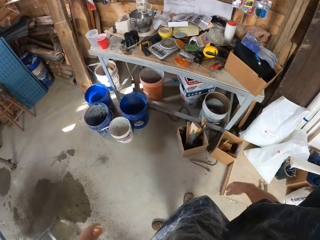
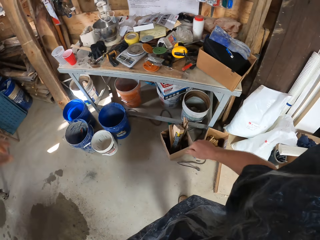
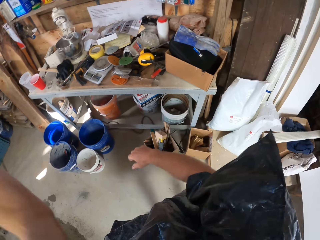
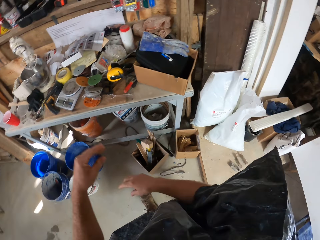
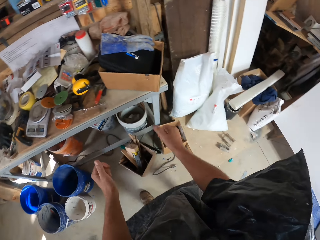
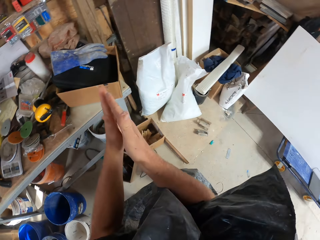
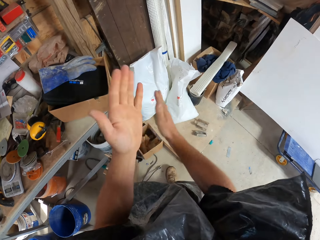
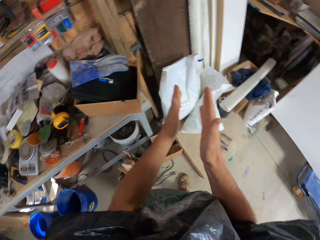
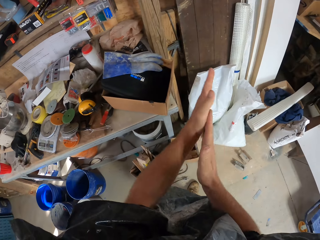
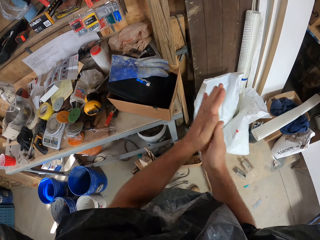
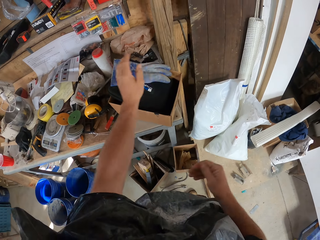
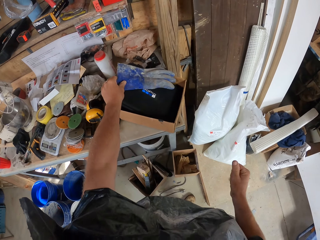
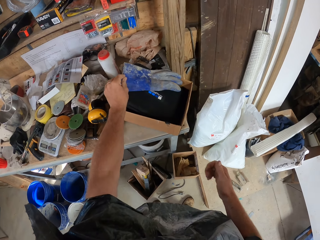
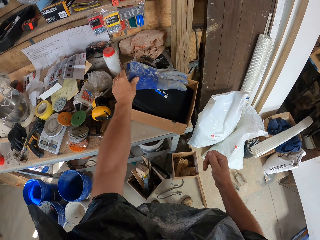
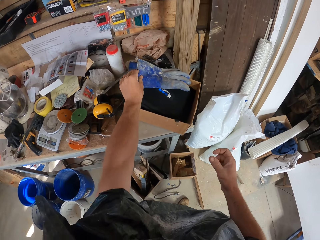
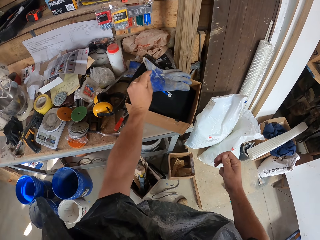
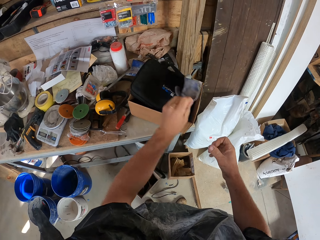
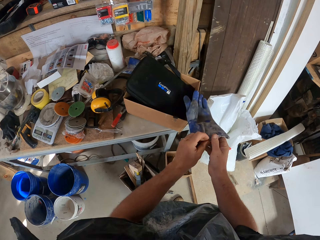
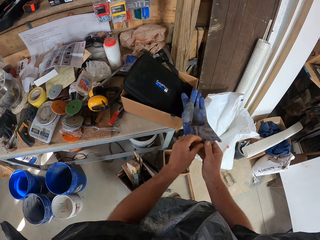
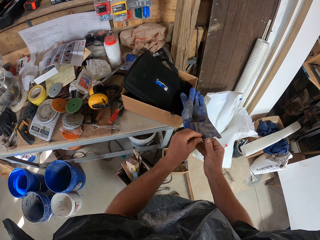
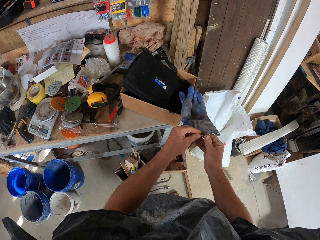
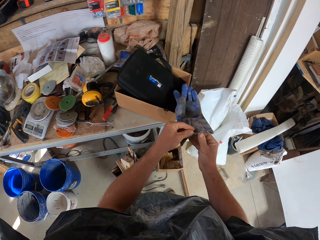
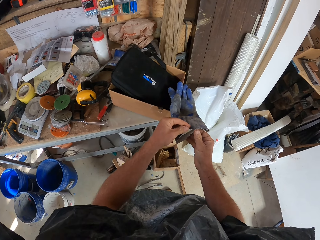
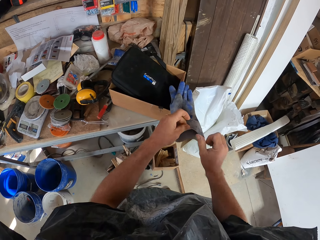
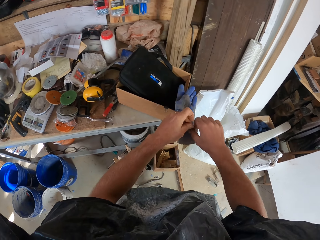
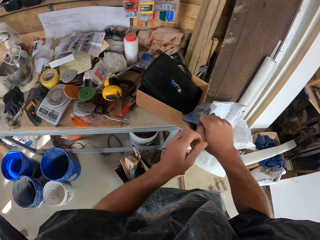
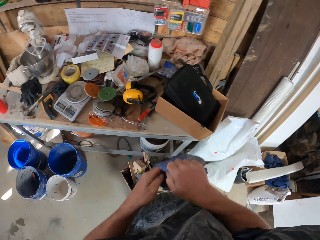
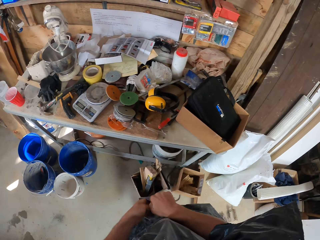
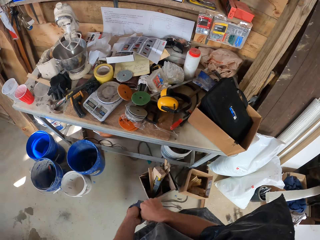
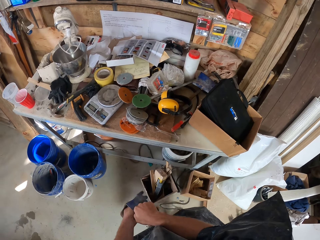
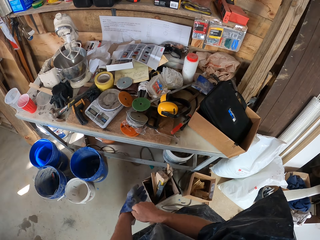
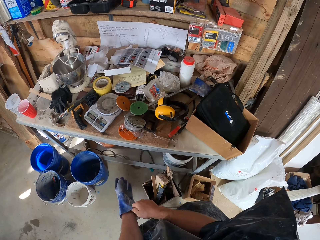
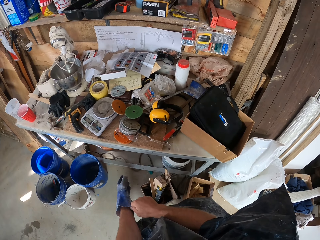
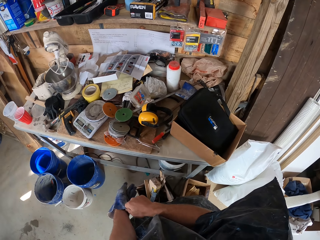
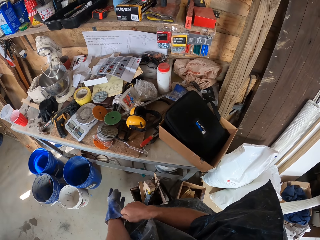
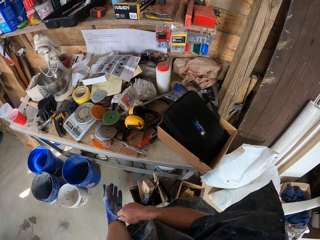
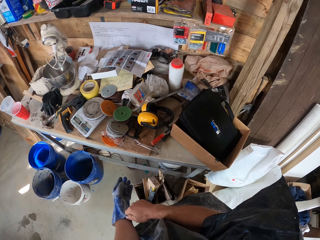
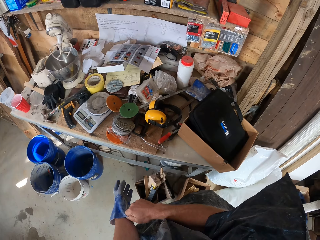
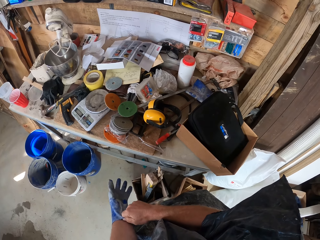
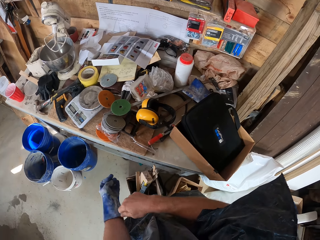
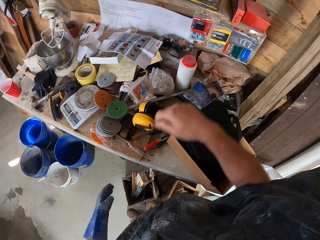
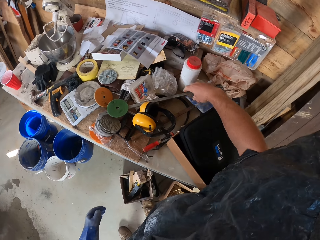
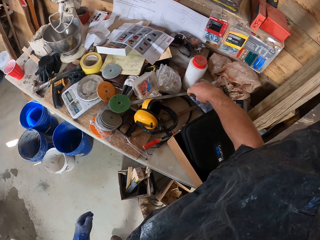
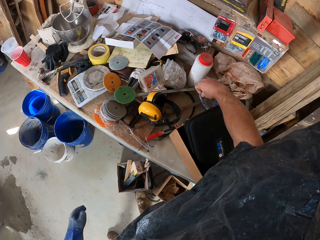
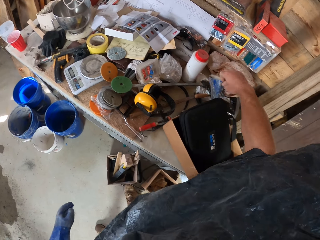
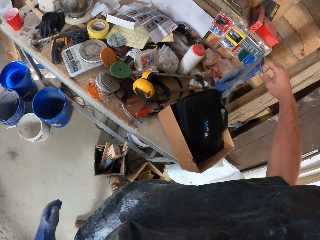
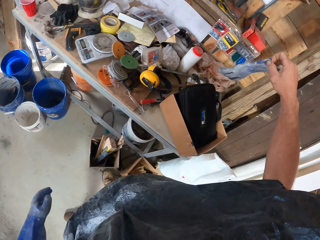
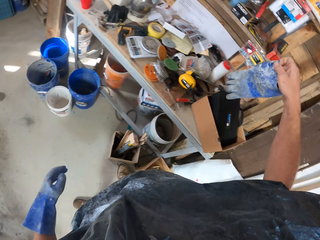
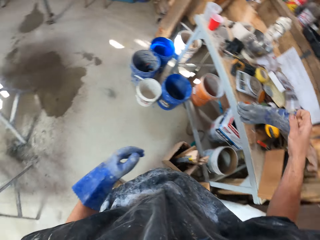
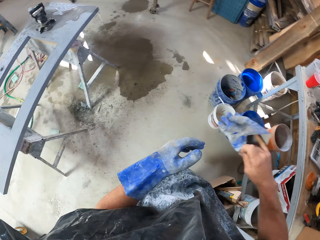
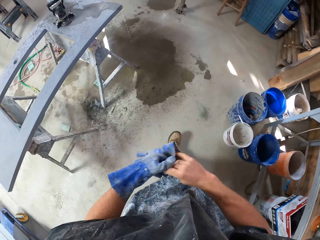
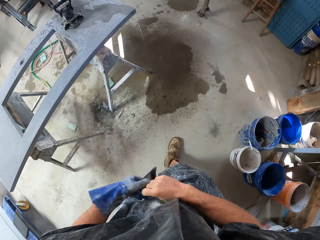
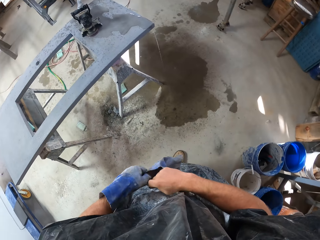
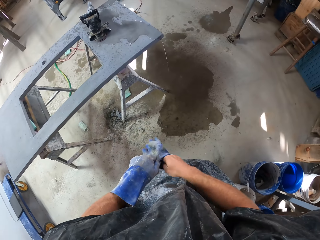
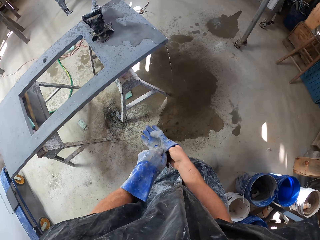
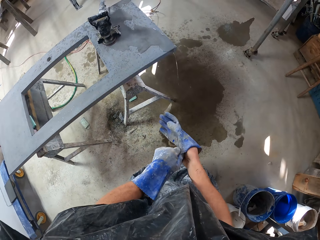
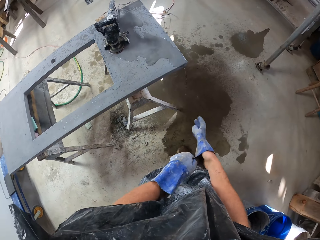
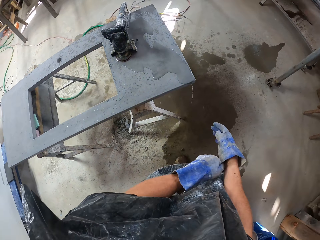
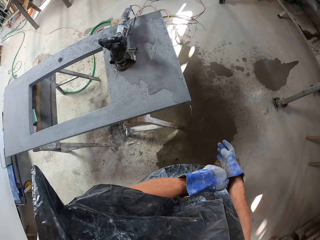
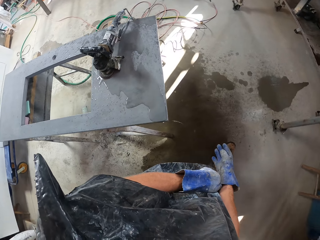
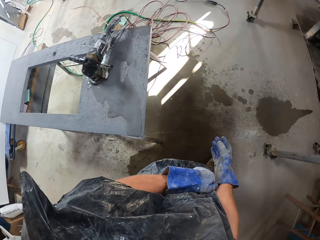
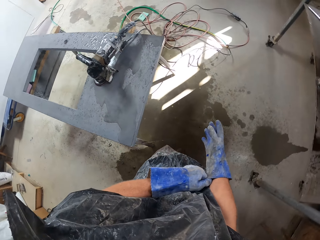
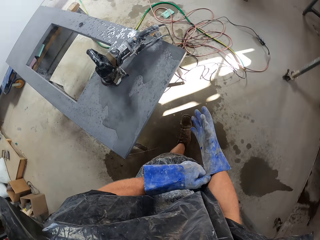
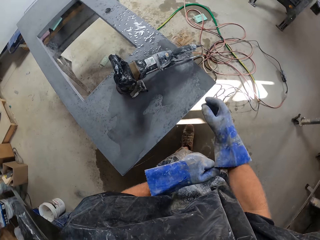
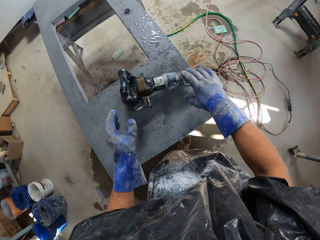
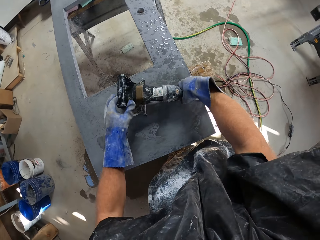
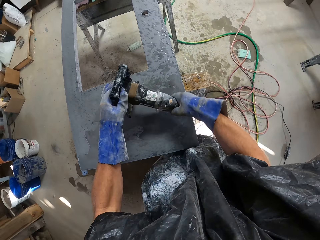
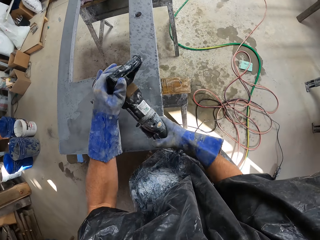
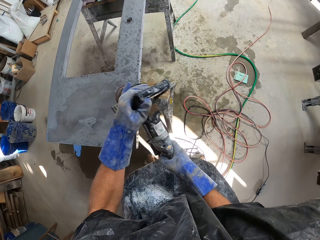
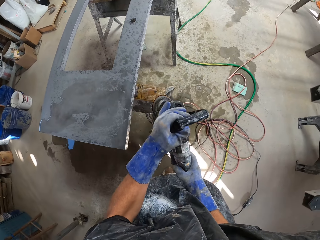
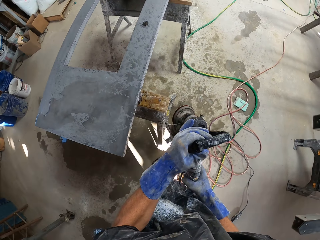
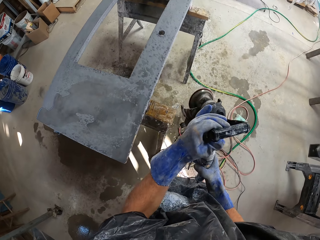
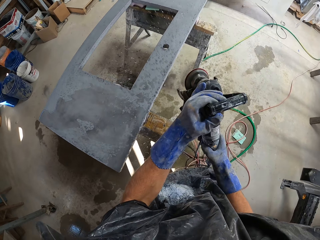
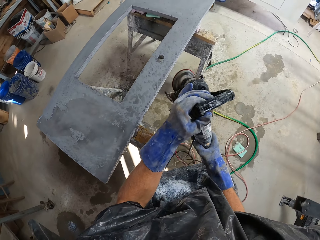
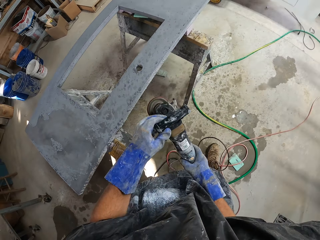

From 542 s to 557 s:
The camera wearer dusts his hands. He picks up a hand glove from the carton. He wears the hand glove on his left hand. He picks up another hand glove from the workbench. He wears the hand glove on his right hand. He walks around the workshop. He picks up the sanding machine from the table.

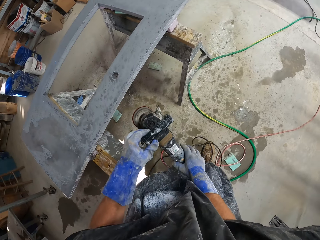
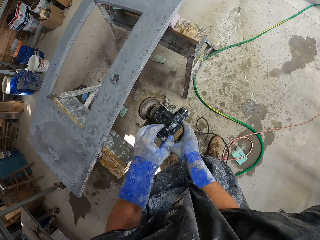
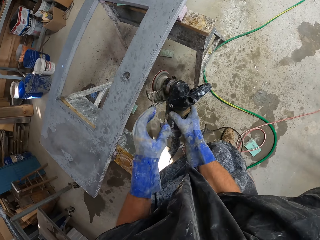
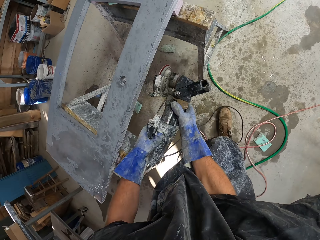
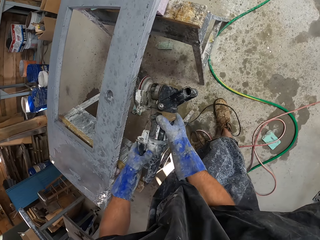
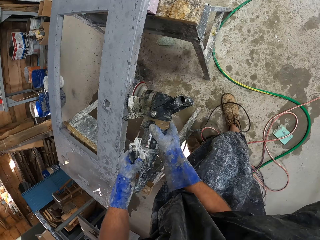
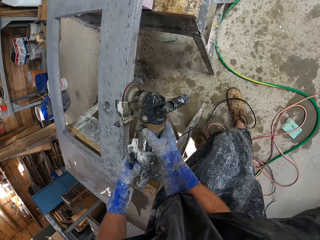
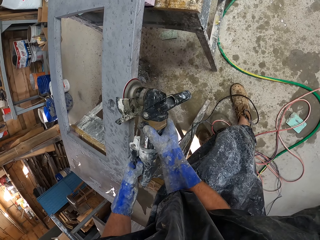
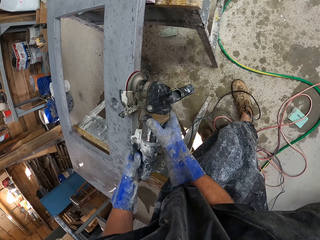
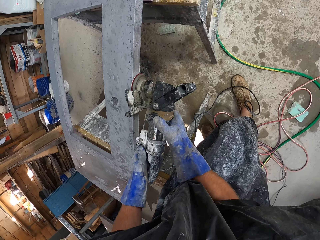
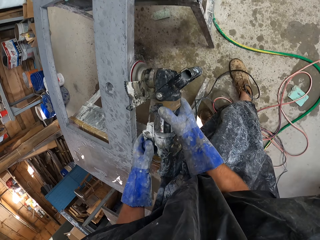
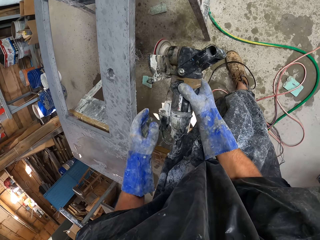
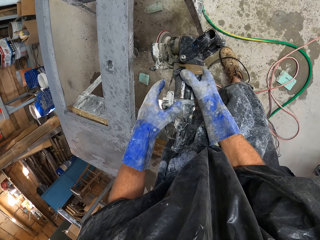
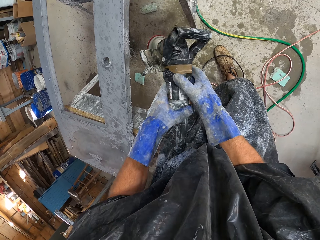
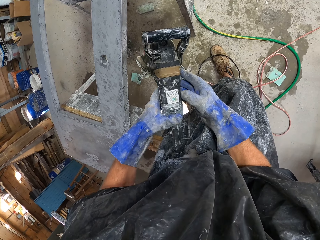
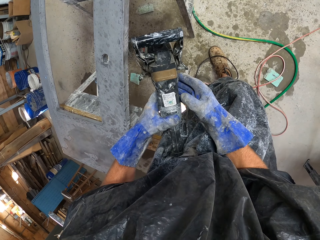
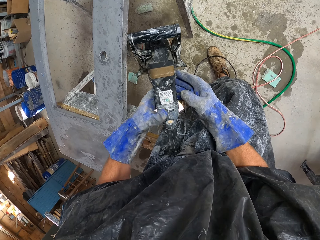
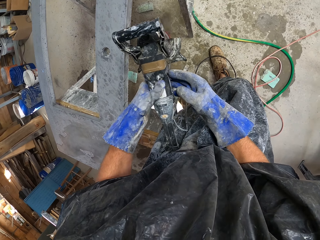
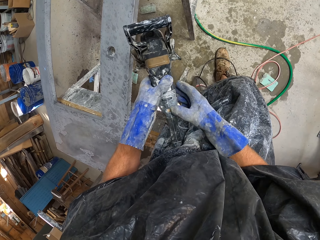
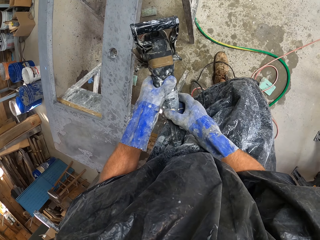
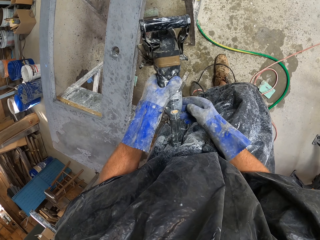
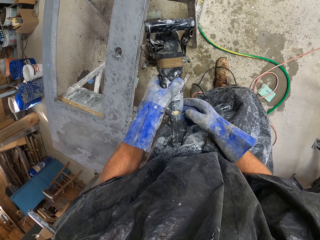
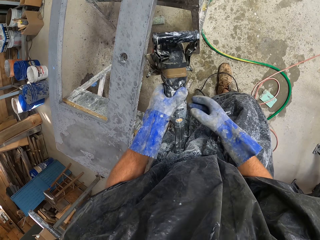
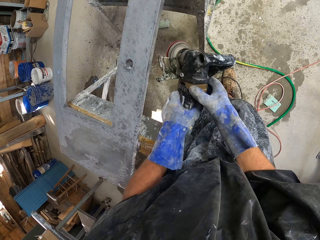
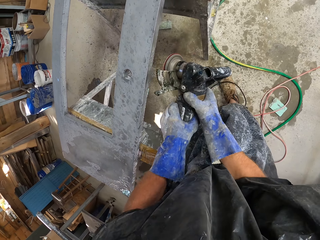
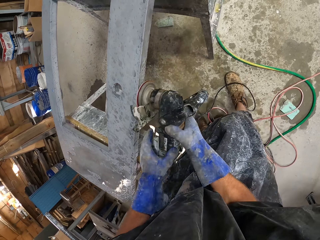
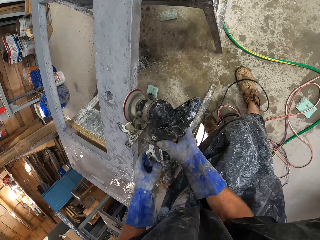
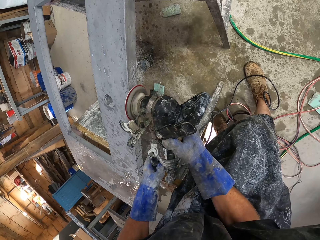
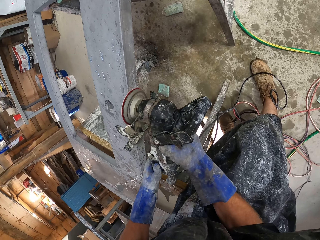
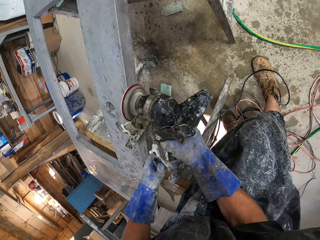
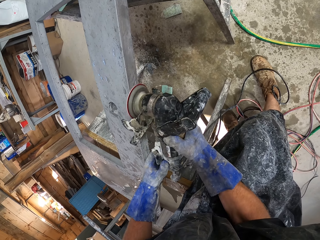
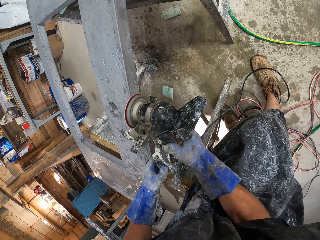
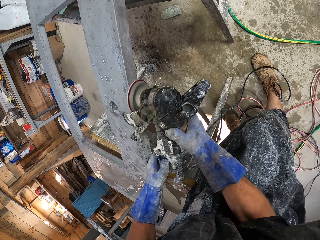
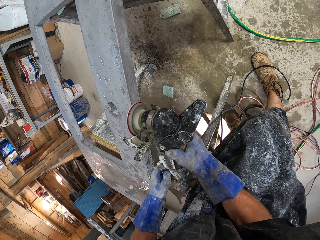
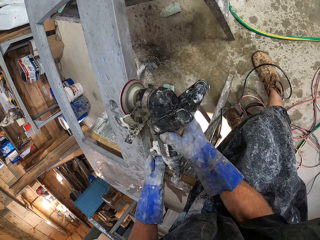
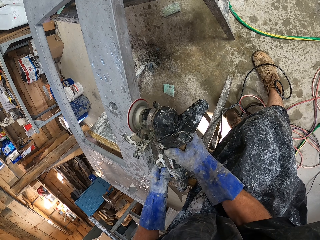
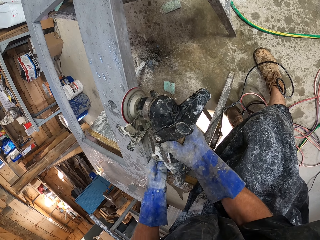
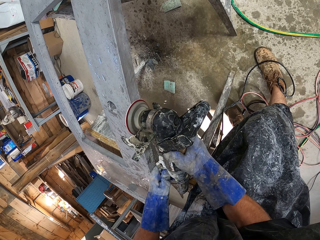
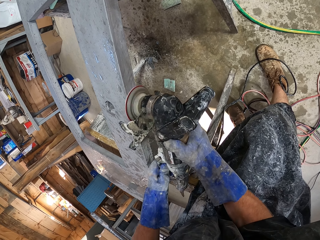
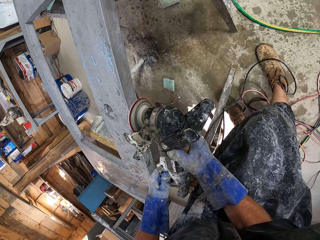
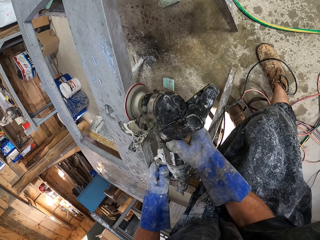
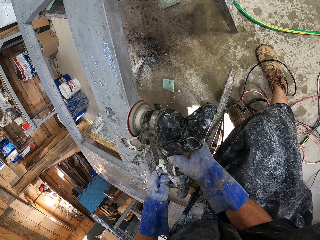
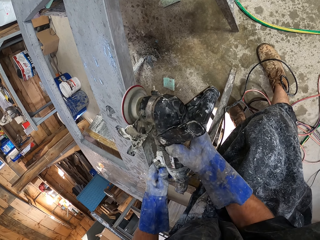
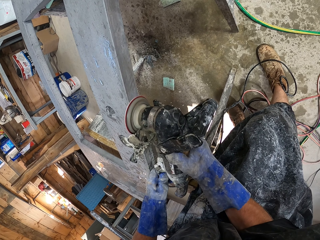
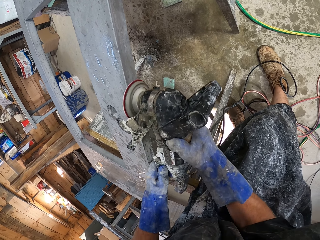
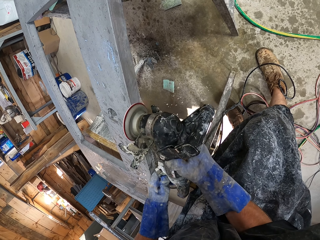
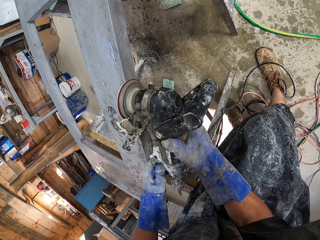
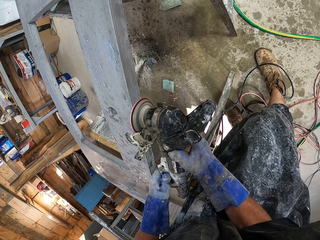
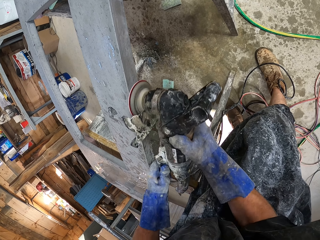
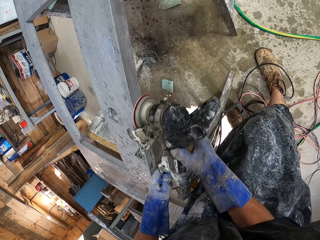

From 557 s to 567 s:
The camera wearer turns the sanding machine. They smoothen the table with the sanding machine. They clean the side of the table. They check the sanding machine. They smoothen the table with the sanding machine. They clean the side of the table.
